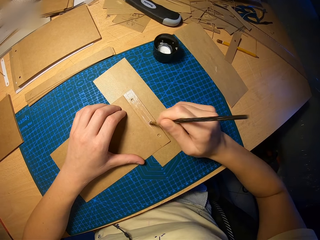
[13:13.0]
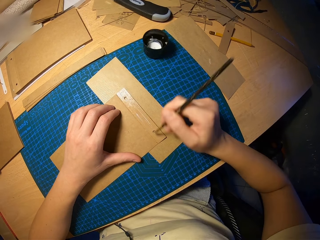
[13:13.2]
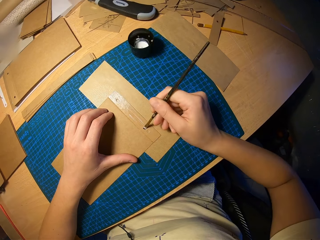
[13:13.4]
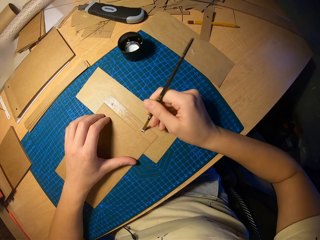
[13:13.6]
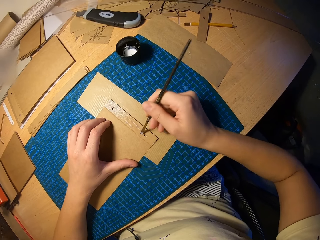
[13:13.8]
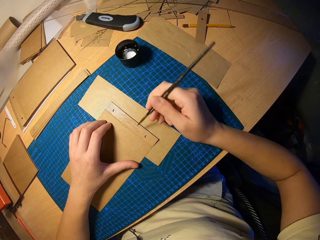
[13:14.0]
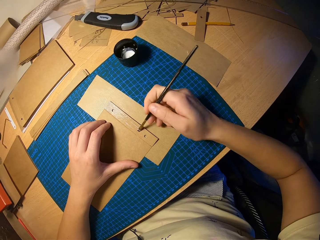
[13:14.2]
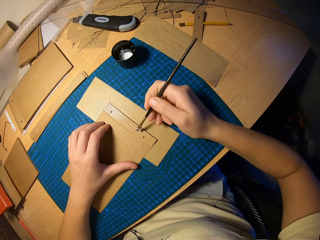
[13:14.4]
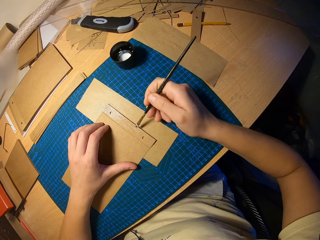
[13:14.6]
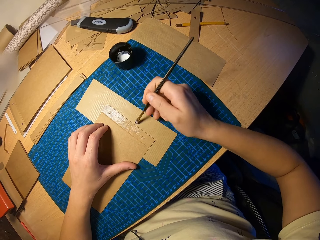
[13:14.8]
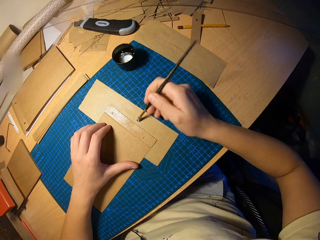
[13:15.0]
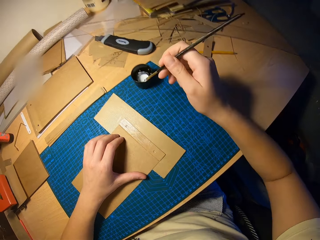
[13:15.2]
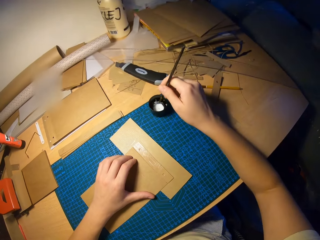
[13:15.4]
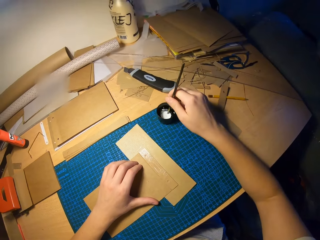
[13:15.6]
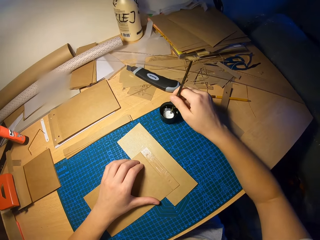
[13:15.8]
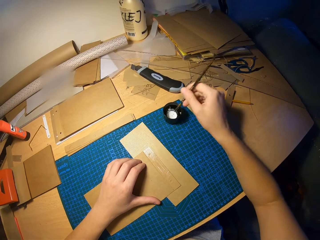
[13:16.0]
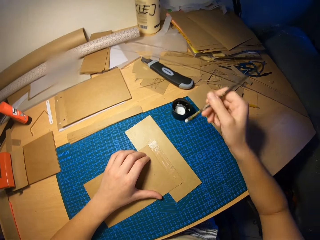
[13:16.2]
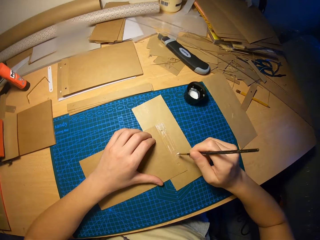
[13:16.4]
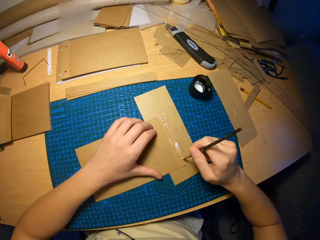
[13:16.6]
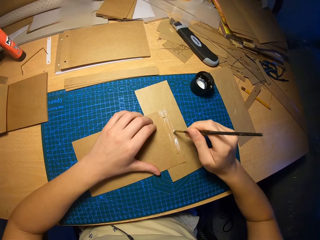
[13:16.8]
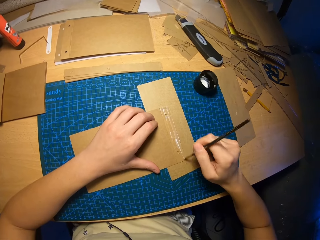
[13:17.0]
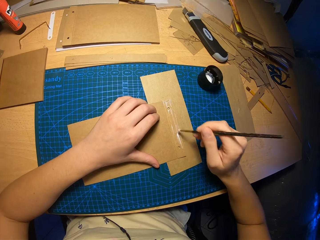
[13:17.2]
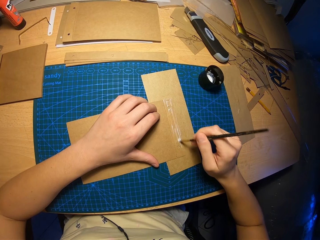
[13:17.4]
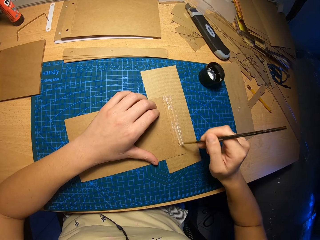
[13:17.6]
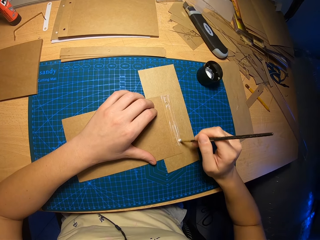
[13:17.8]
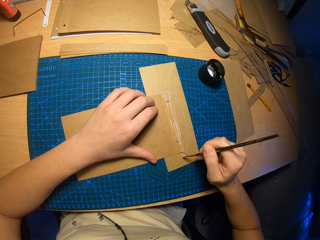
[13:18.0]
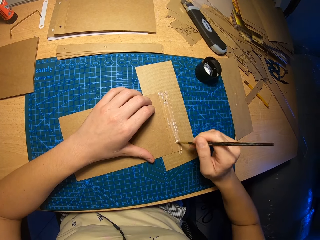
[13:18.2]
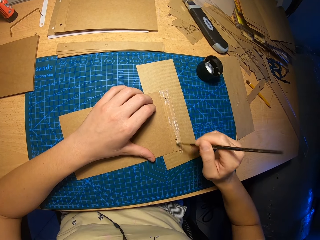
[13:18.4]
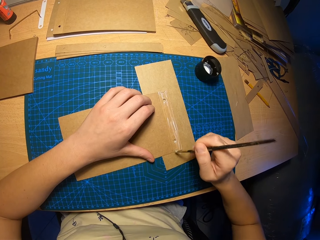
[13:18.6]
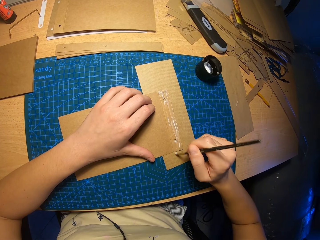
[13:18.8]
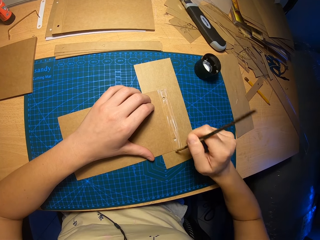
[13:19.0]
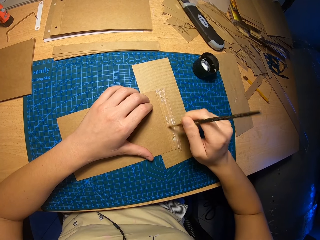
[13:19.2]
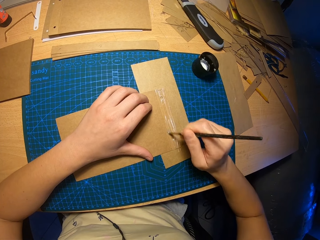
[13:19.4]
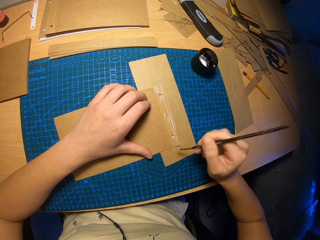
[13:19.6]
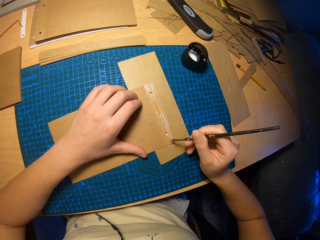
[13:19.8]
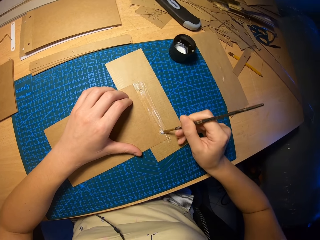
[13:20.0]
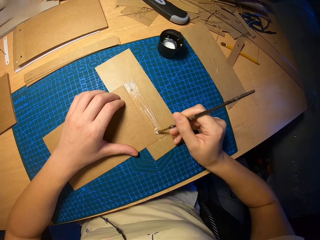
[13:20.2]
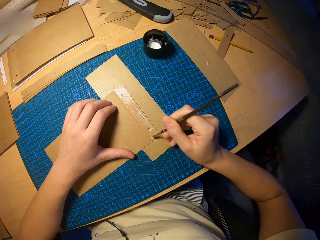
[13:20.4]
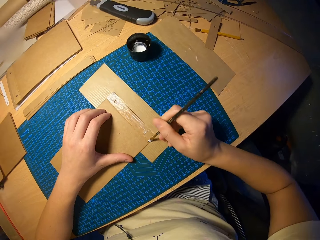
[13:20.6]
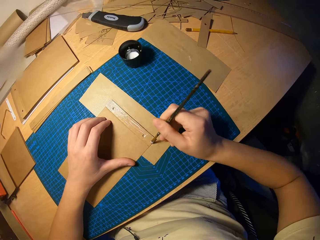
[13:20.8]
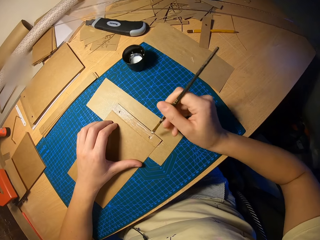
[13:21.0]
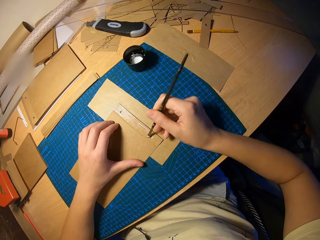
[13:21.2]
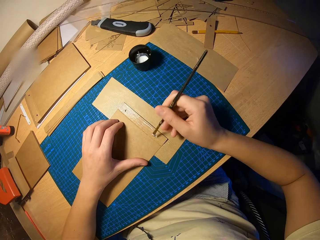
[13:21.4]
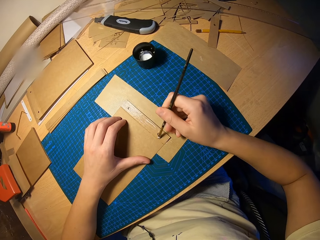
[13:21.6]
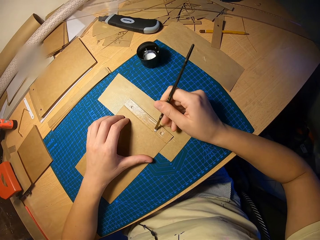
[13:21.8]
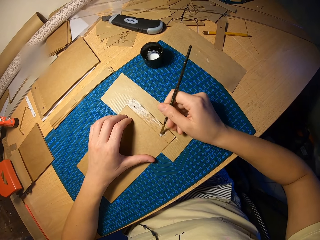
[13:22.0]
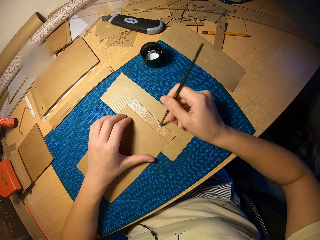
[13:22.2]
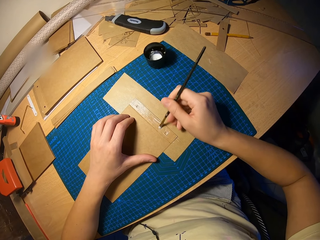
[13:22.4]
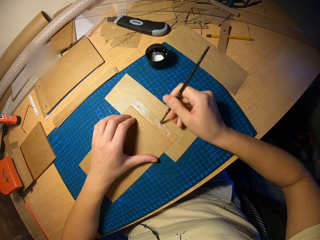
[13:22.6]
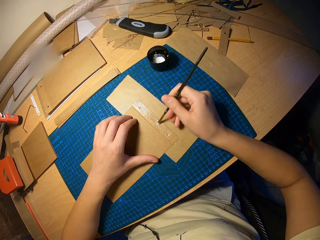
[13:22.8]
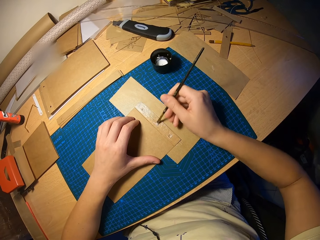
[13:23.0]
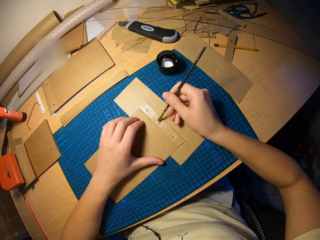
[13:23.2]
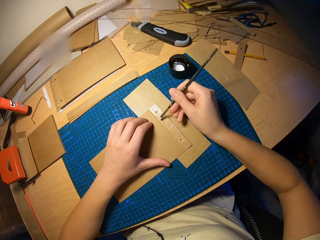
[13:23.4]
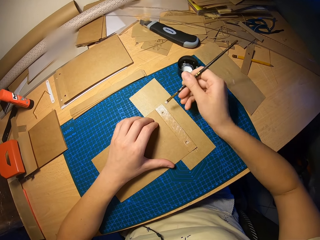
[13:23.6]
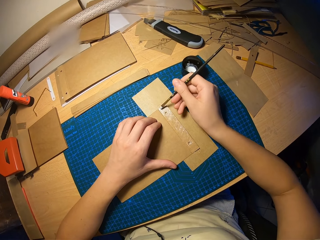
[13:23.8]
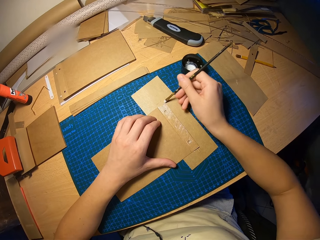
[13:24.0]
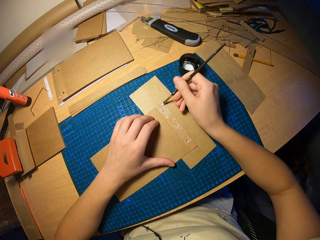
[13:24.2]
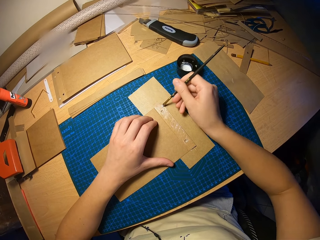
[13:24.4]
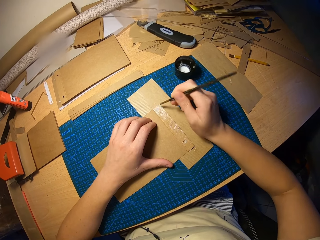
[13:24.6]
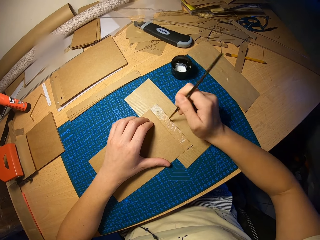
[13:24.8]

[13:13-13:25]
The camera wearer dips the brush in his right hand into the cup of glue on the table. He rubs the glue on the craft paper with the brush in his right hand.

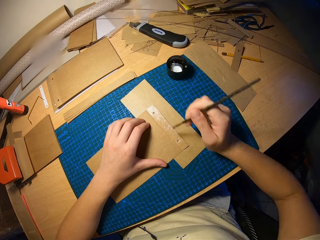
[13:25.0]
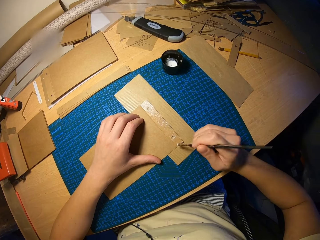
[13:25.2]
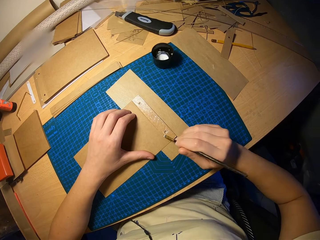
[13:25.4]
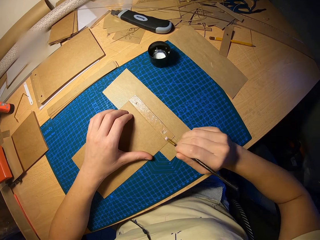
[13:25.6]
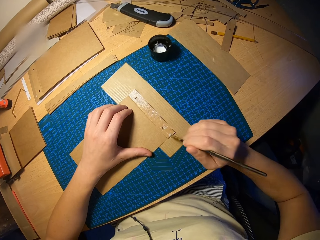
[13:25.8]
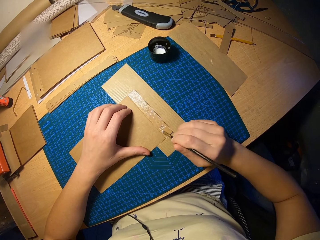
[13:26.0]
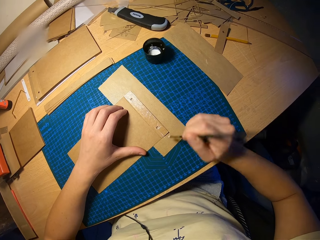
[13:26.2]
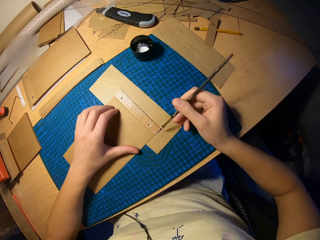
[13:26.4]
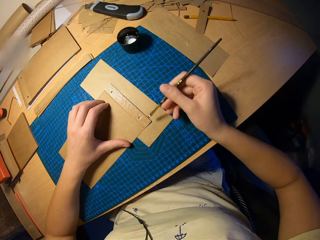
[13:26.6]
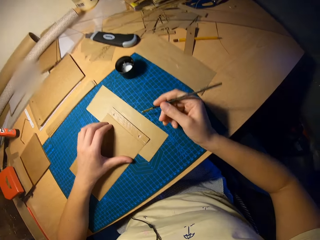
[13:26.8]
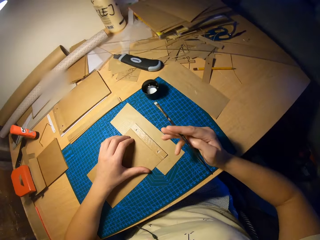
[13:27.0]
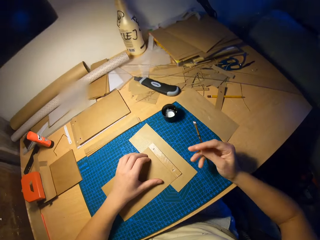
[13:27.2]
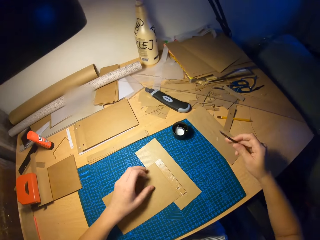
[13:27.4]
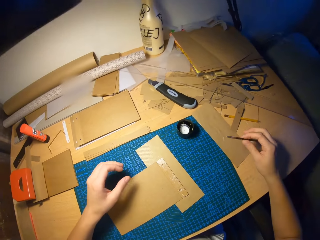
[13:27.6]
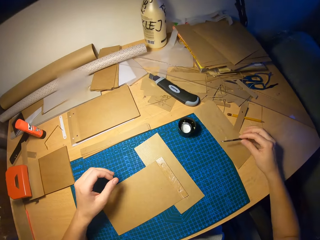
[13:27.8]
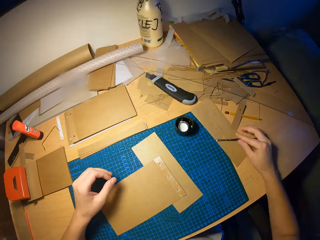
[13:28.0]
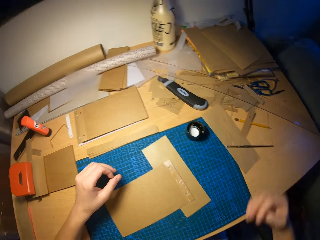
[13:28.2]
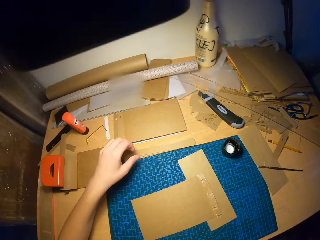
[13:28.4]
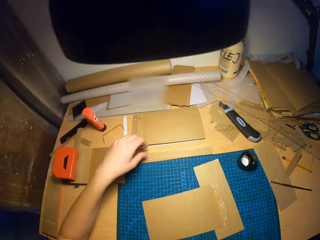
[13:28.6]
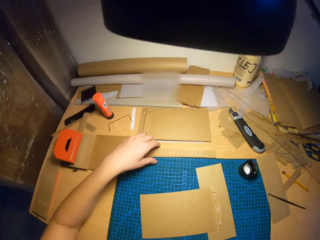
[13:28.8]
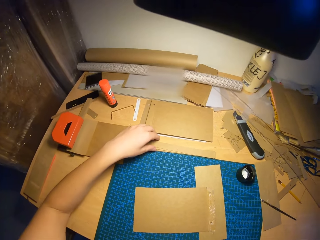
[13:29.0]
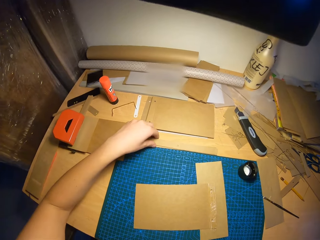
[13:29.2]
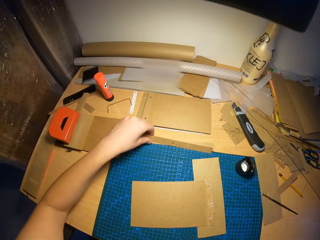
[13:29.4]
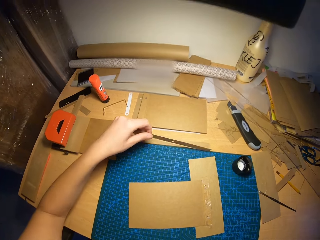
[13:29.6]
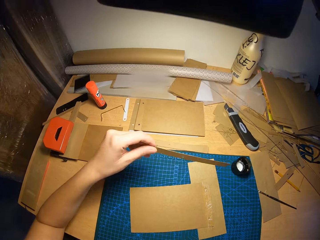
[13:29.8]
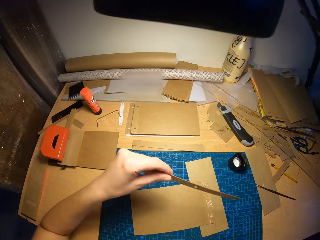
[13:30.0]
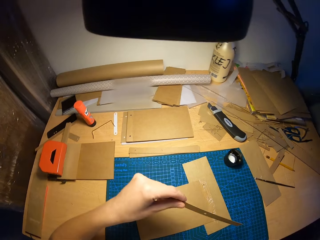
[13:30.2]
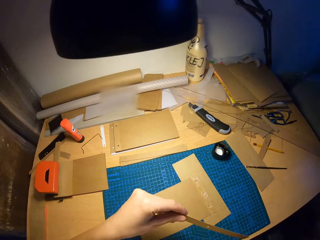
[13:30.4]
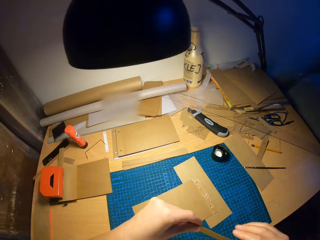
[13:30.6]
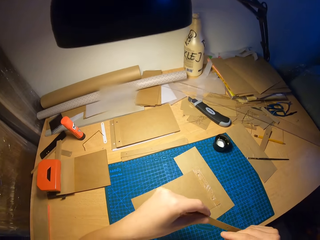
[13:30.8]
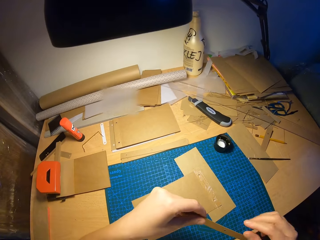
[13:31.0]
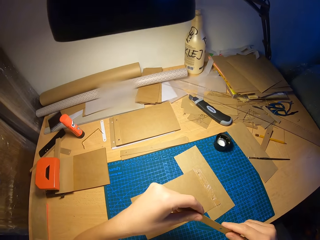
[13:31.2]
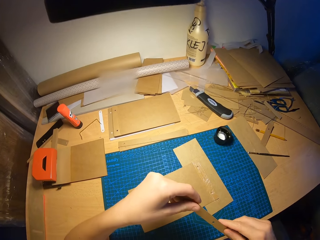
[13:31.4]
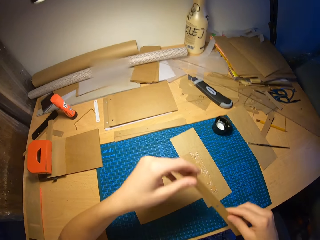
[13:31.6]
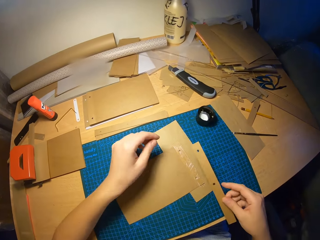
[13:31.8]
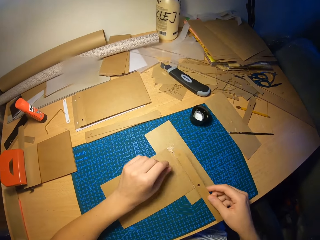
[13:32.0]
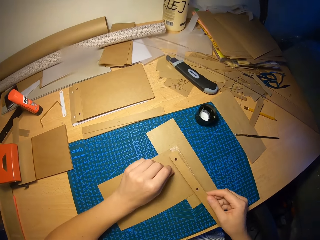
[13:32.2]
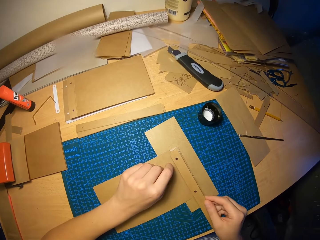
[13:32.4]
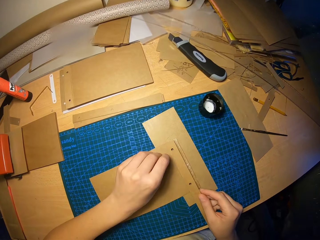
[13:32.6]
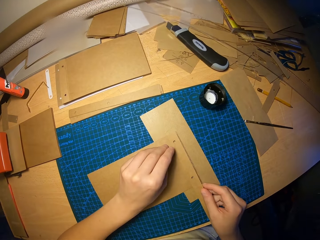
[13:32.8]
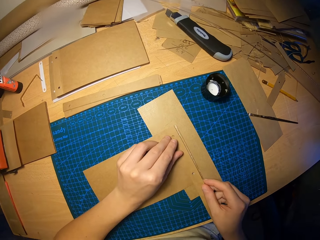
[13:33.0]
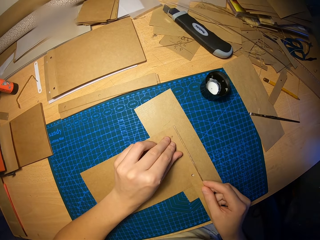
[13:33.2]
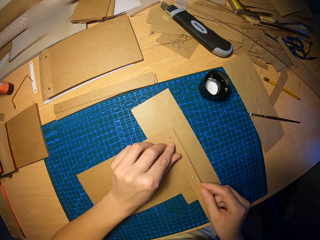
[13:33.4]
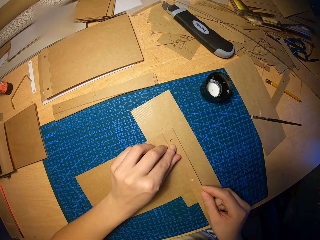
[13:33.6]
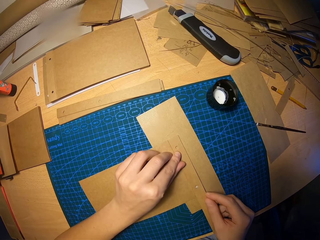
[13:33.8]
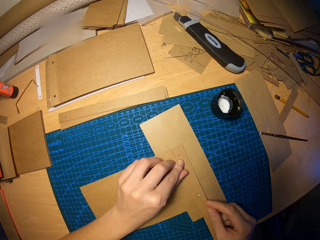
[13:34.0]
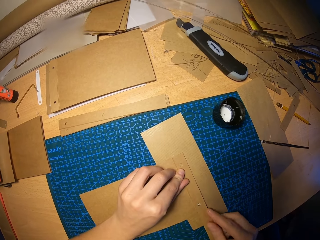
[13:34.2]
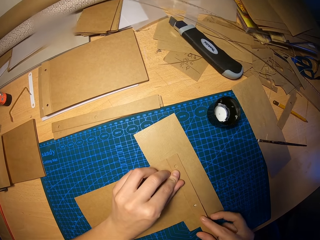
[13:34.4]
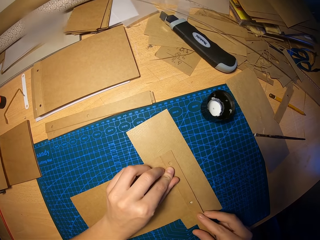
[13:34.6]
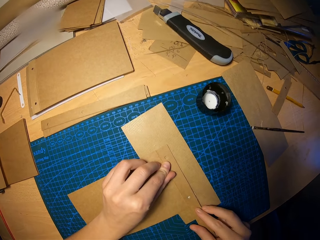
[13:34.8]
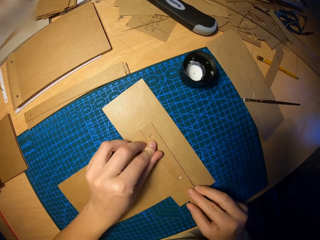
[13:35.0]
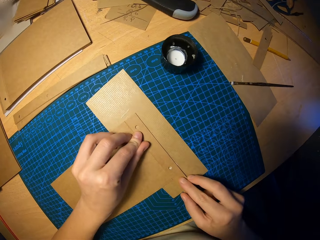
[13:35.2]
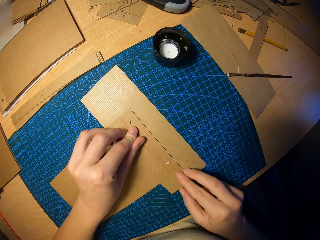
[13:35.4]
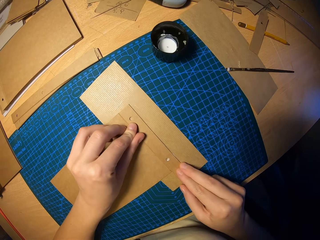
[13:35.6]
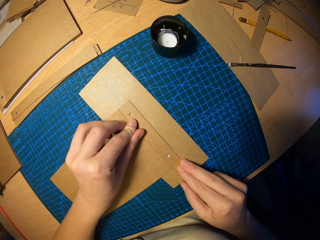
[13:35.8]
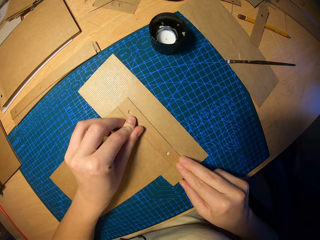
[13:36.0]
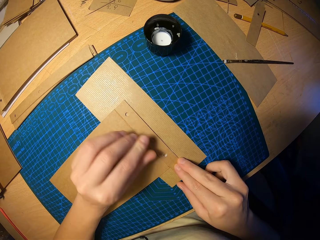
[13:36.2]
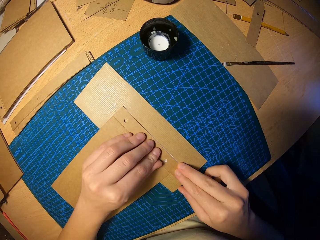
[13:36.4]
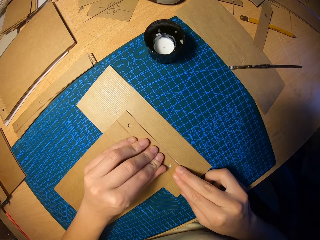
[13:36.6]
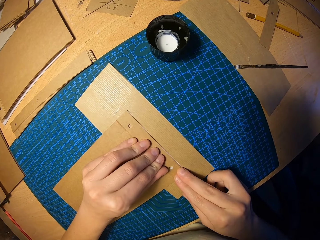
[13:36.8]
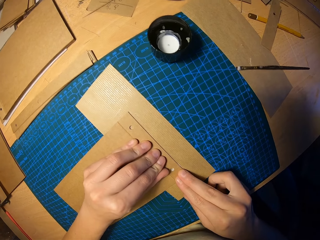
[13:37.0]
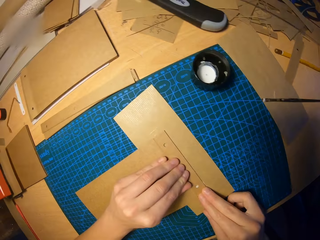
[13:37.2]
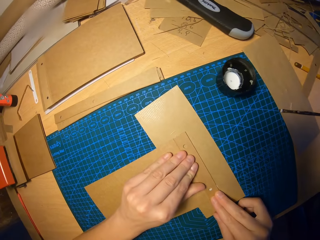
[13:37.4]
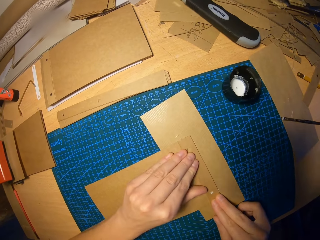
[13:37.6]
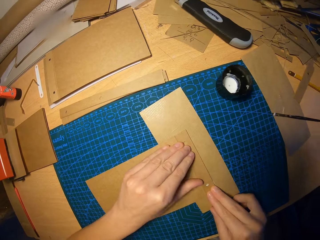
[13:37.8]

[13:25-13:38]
The camera wearer drops the brush in his right hand on the table. He moves the right hand. He picks a small craft paper from the pile of small craft papers on the table with his left hand. He holds the paper in the hands. He attaches the small craft paper on the craft paper on the table with both hands. He presses on the attached craft papers with both hands.
